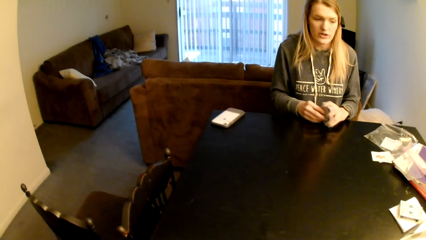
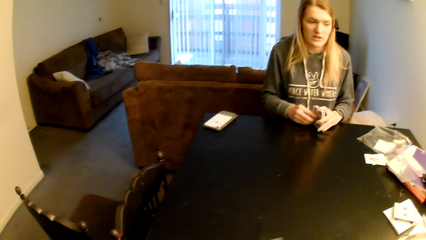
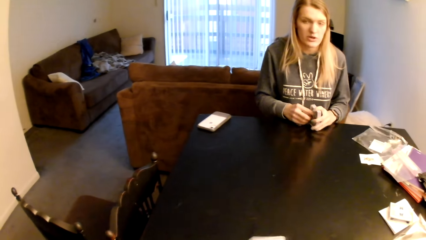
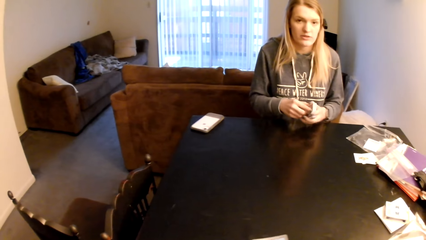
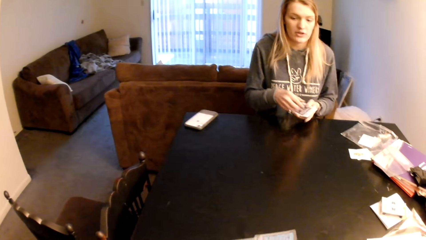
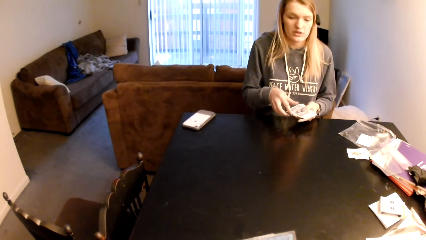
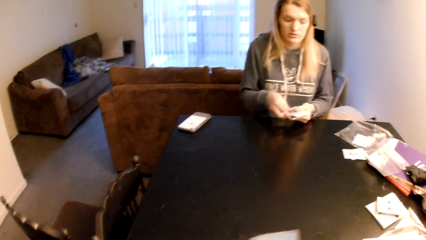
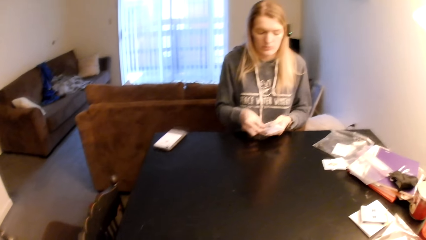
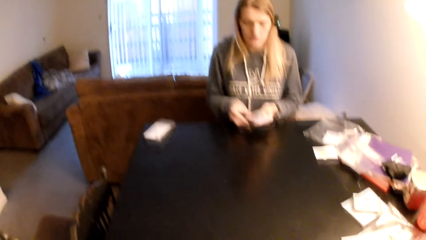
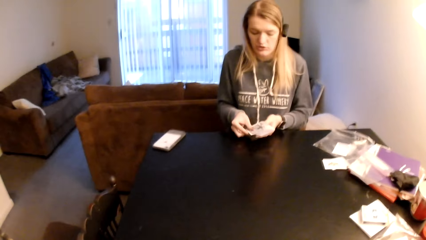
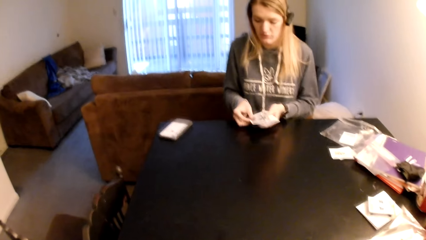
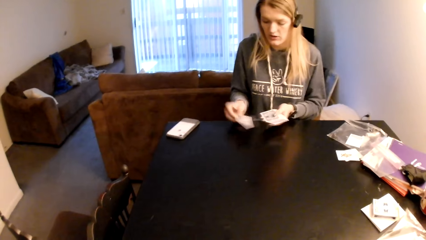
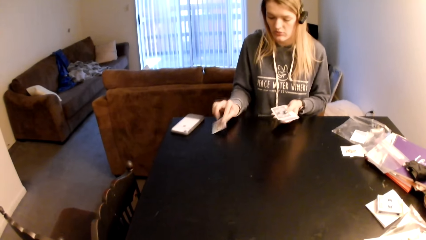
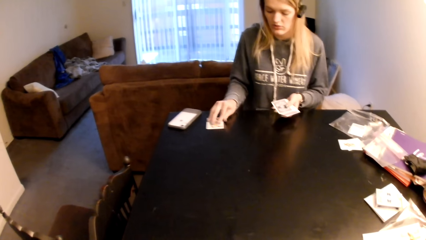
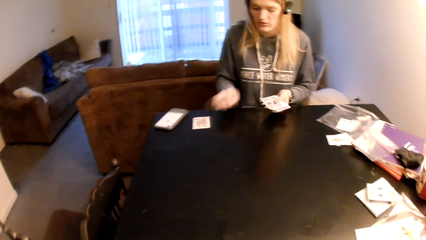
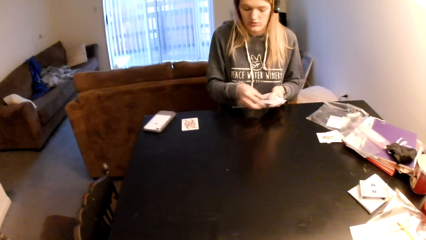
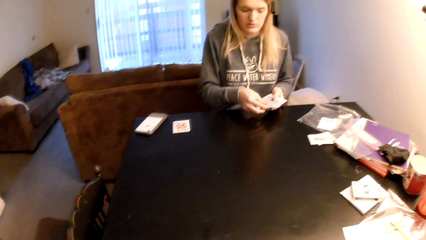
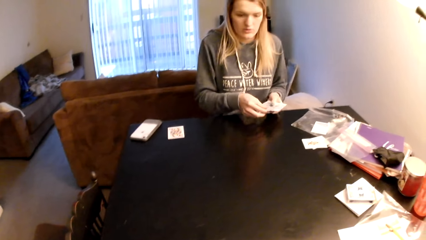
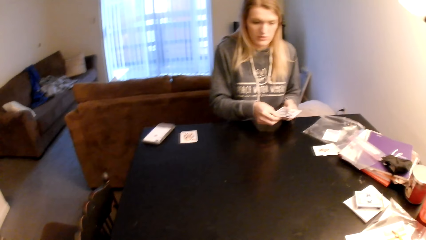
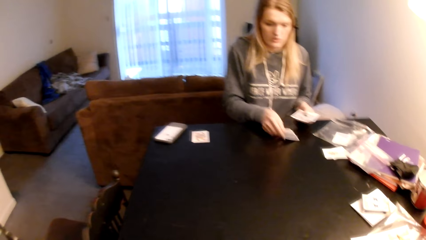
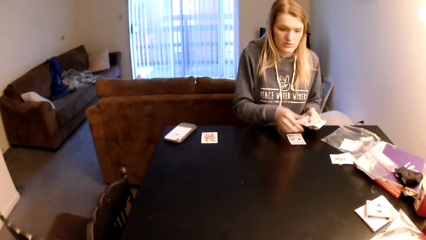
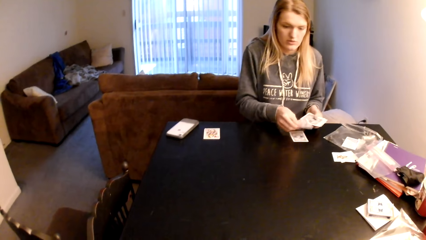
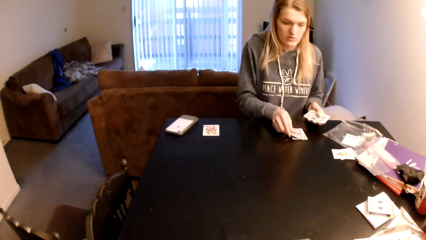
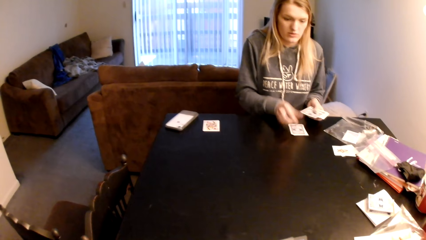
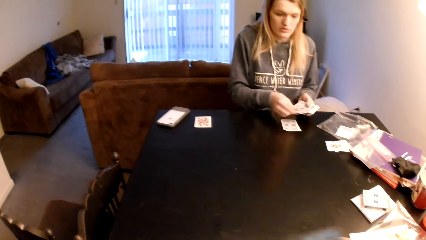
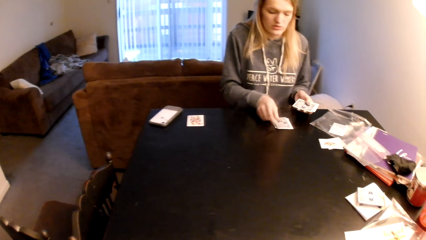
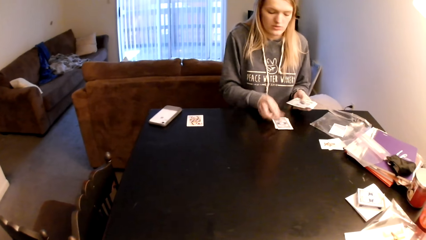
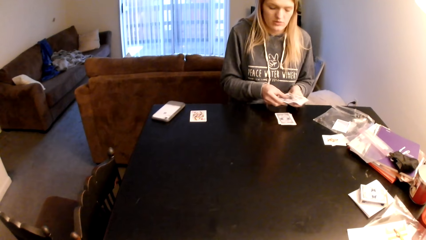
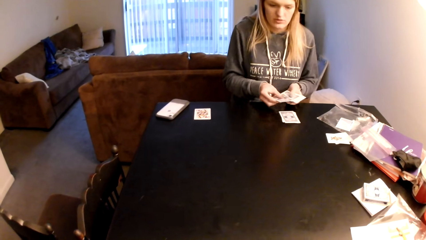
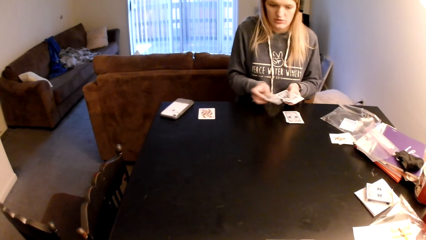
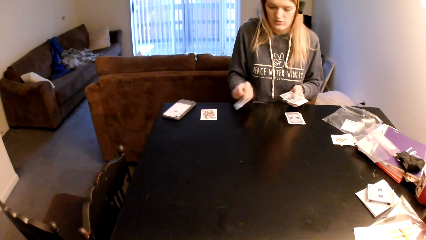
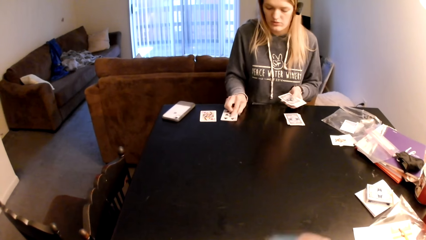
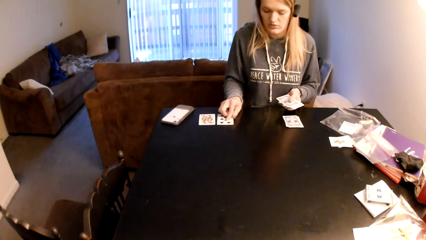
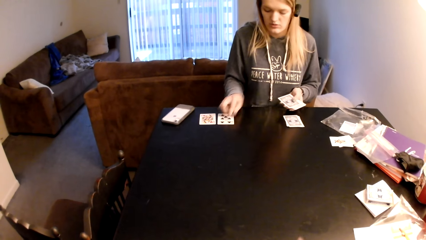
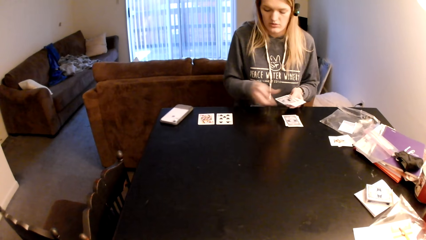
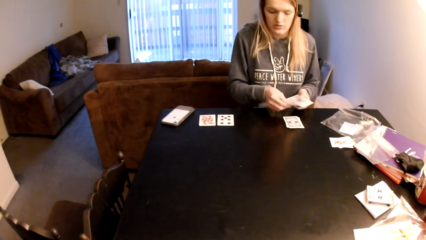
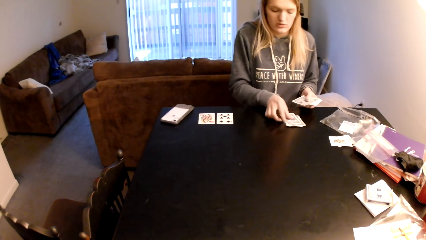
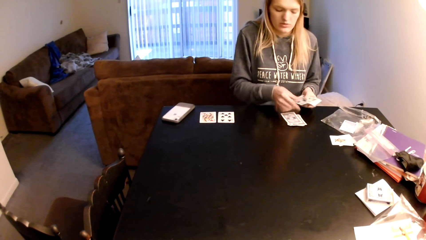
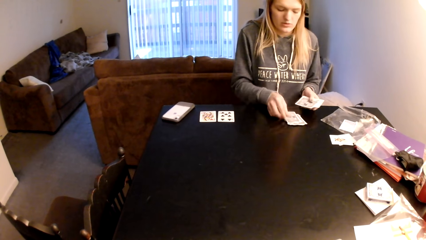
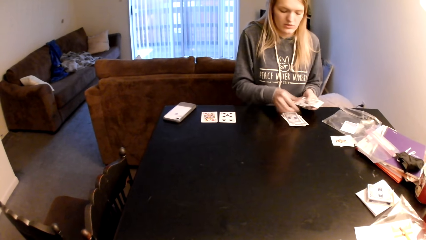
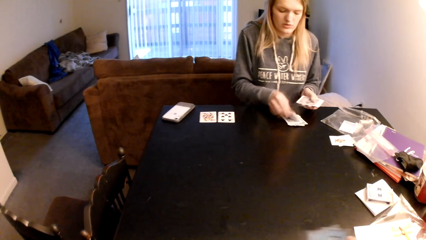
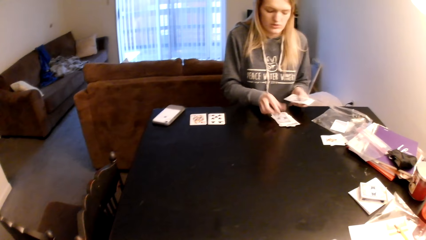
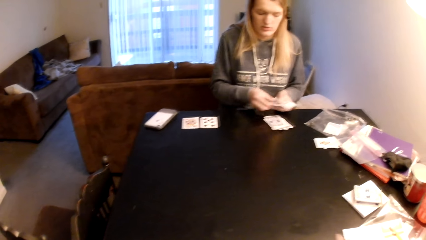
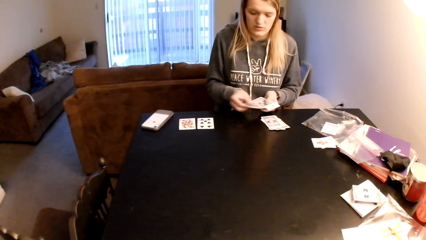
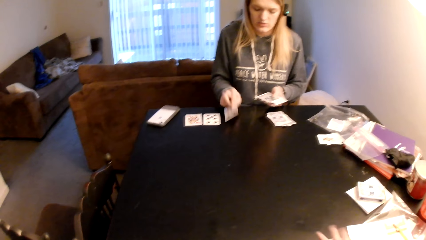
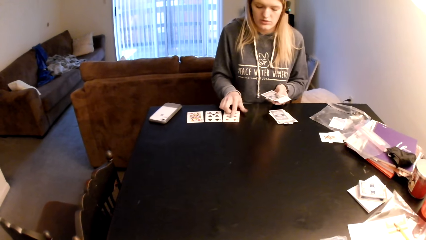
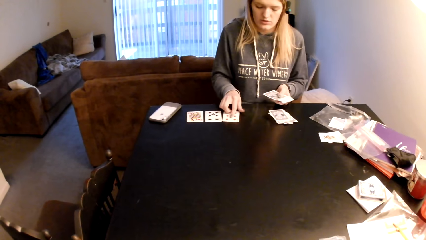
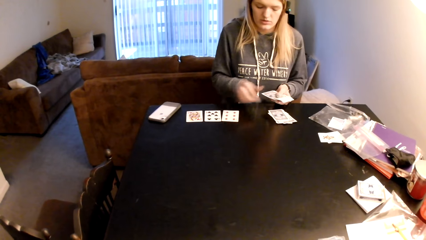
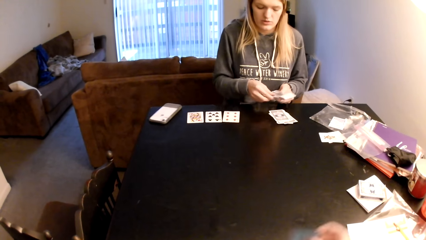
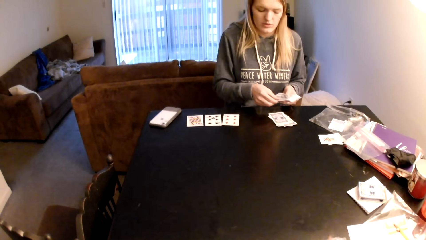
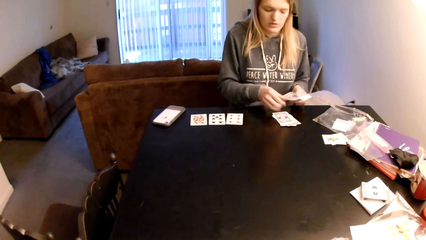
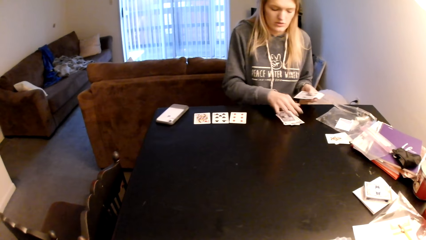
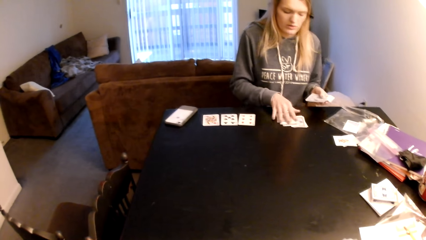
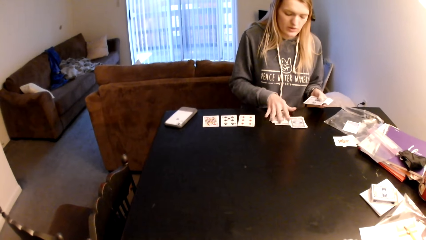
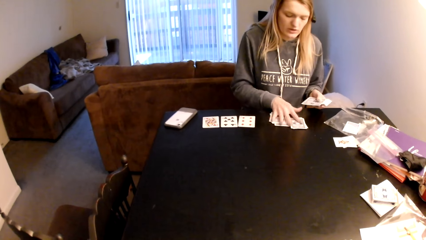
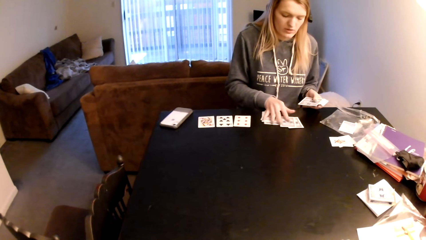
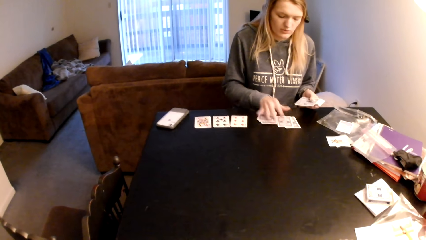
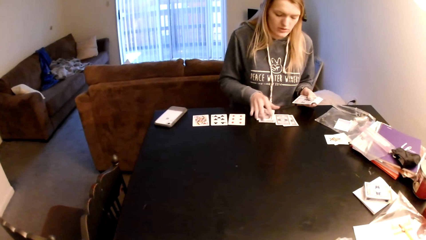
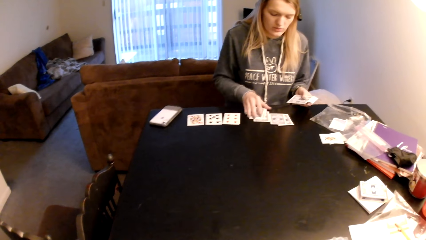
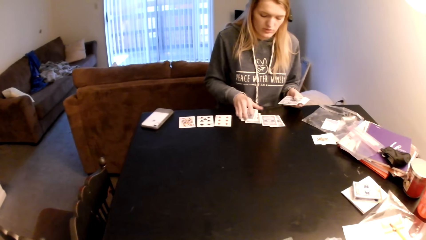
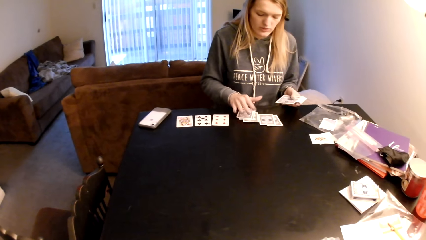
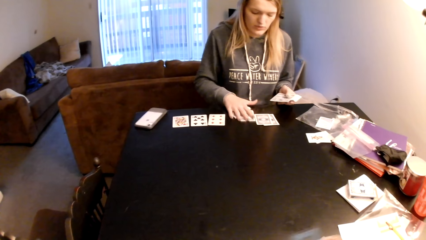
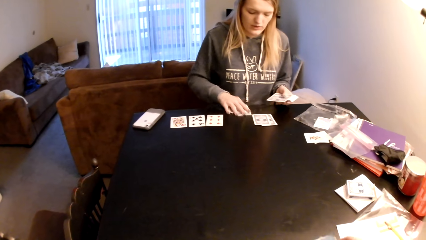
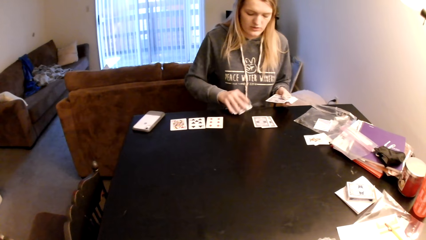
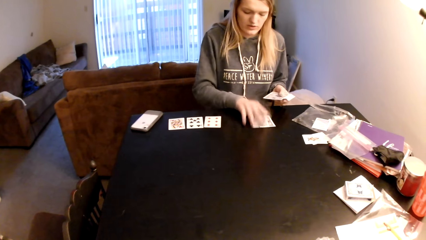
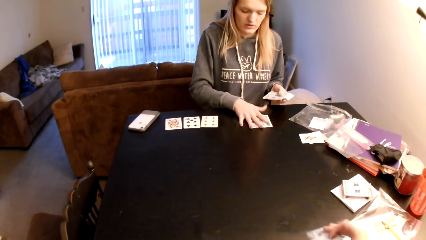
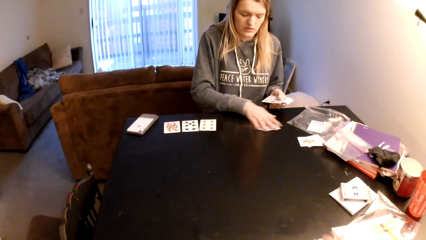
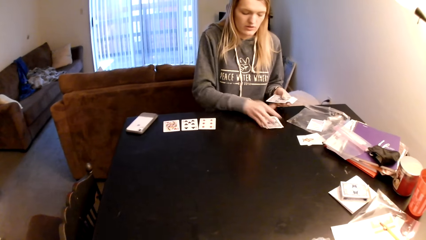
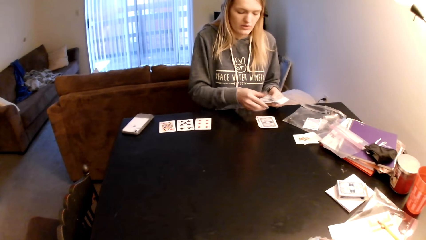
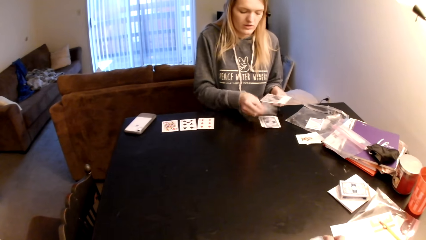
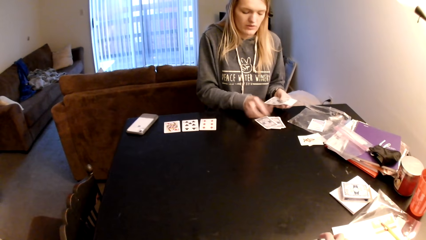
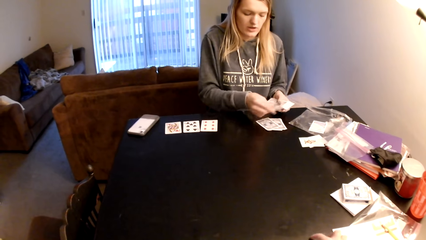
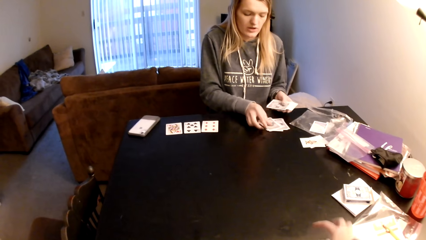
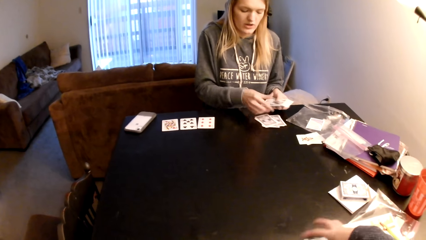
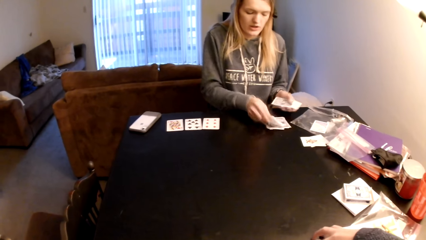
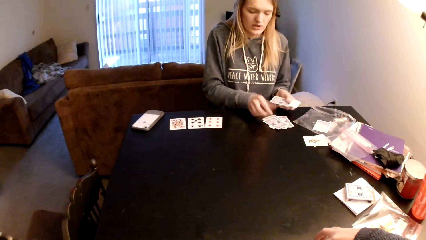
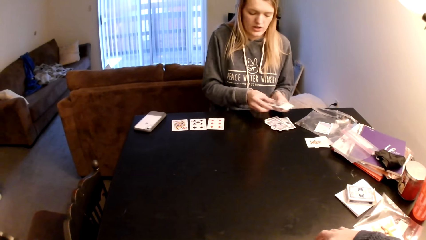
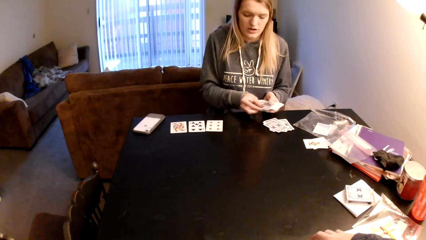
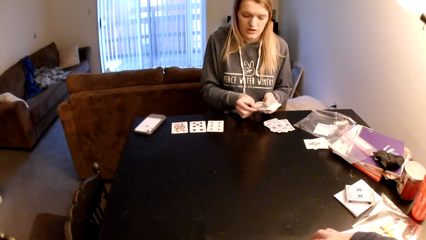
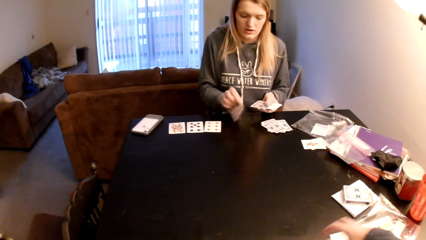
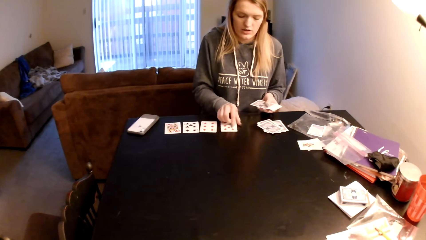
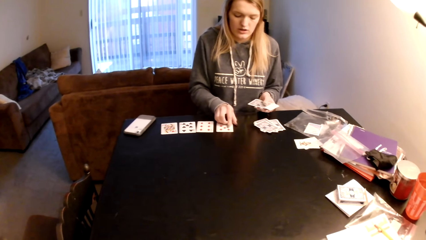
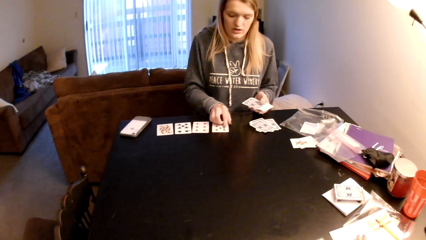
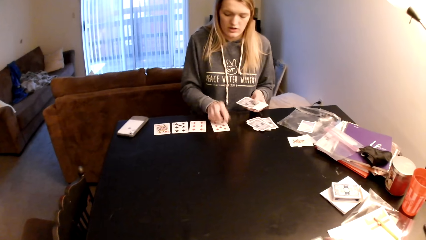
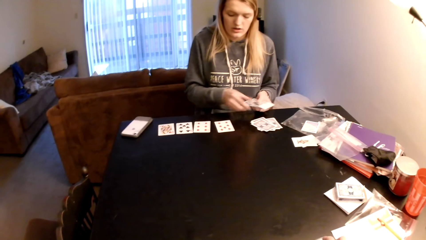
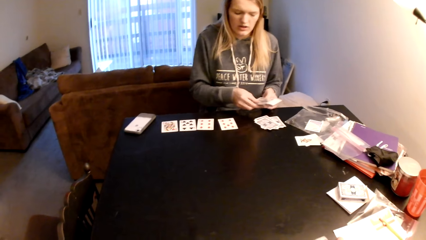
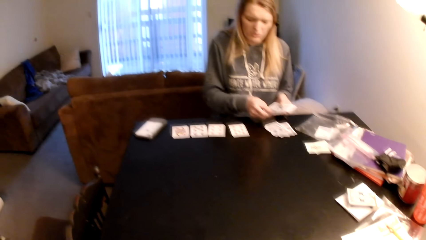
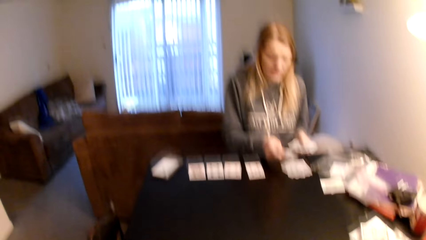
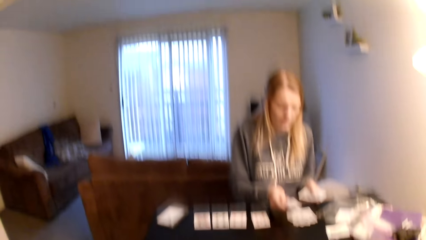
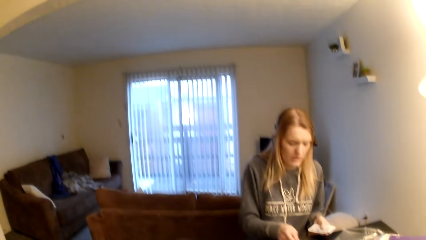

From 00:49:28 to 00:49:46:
The woman taps the cards on the table, arranges the playing cards on the table, places cards on the table, moves both hands, places a card on the table, moves both hands, arranges the playing cards on the table, moves both hands and places a card on the table. The camera wearer places a playing card on the table. The woman touches the playing cards, moves her hand on the table, takes a card from the table, puts the cards on the table, pulls the playing cards, places cards on the table and arranges the playing cards on the table. The camera wearer moves the right hand, places a playing card on the table and pushes the papers on the table.
